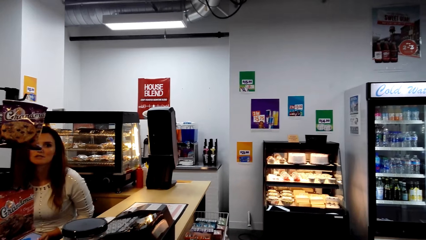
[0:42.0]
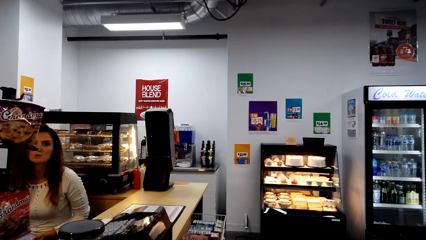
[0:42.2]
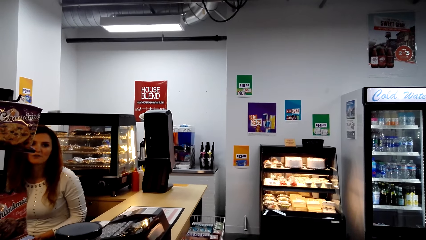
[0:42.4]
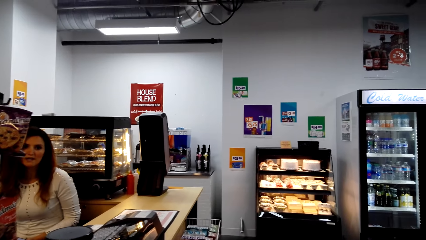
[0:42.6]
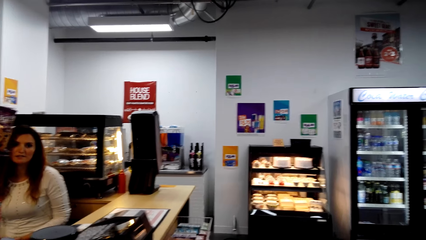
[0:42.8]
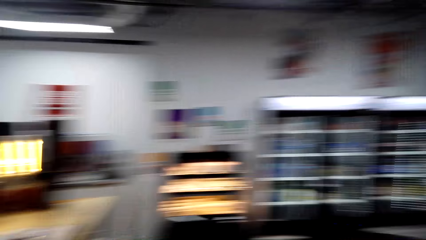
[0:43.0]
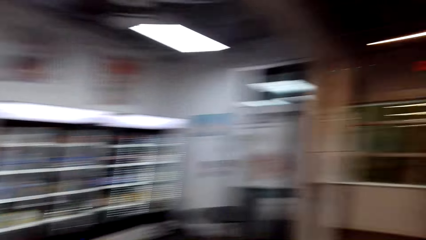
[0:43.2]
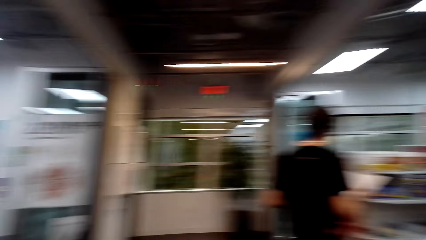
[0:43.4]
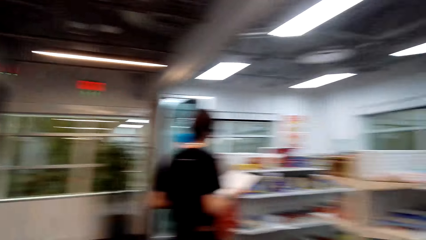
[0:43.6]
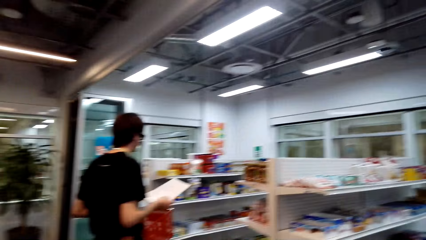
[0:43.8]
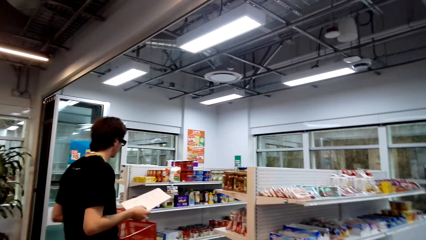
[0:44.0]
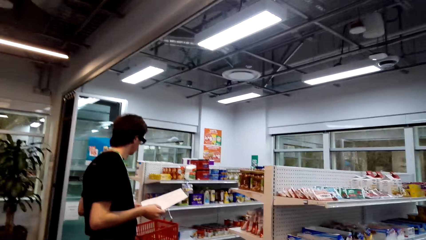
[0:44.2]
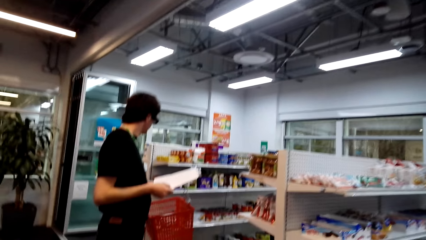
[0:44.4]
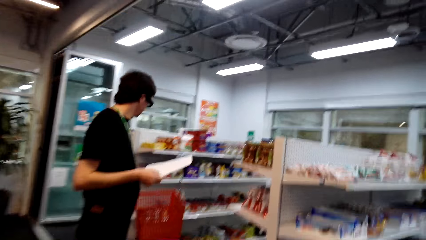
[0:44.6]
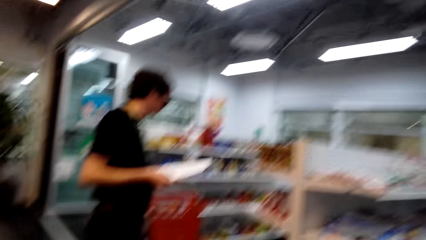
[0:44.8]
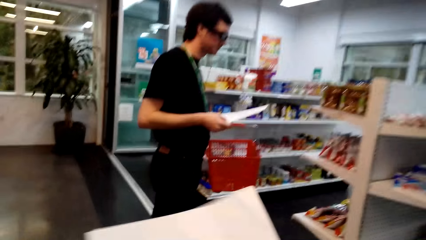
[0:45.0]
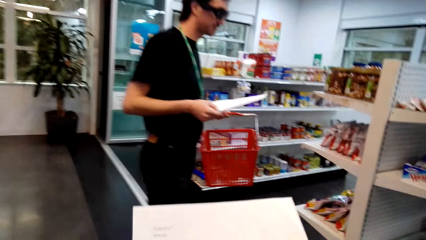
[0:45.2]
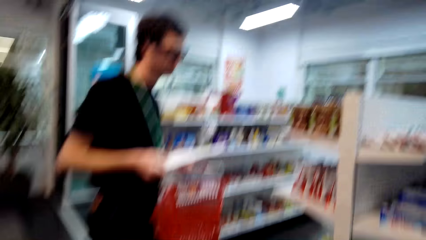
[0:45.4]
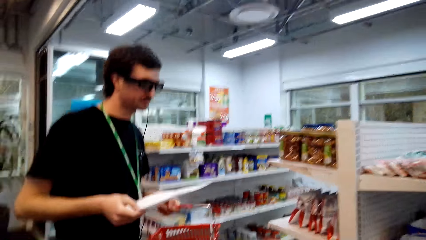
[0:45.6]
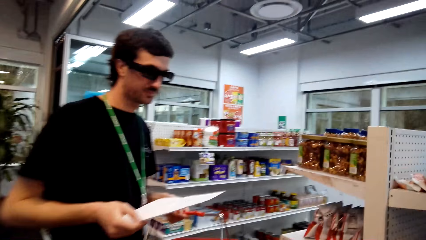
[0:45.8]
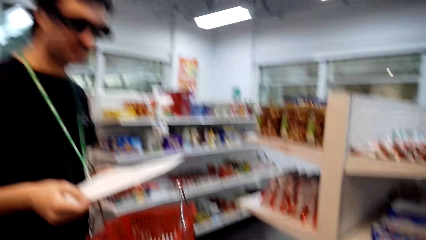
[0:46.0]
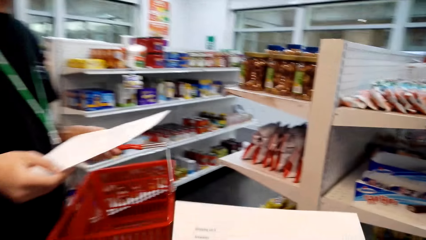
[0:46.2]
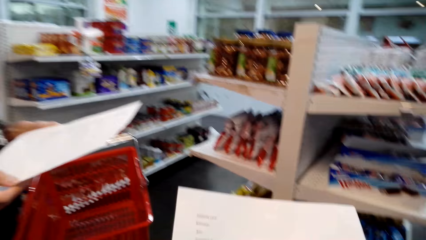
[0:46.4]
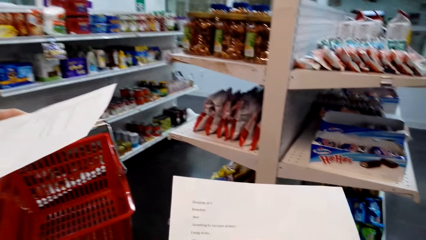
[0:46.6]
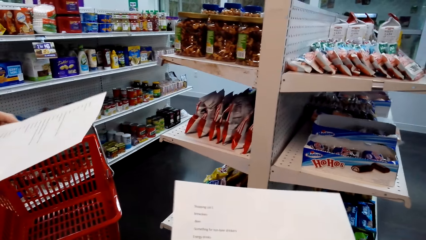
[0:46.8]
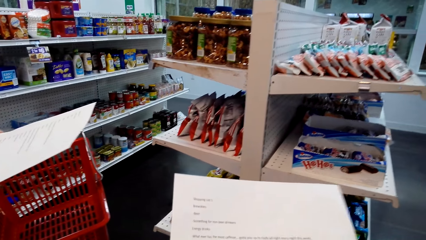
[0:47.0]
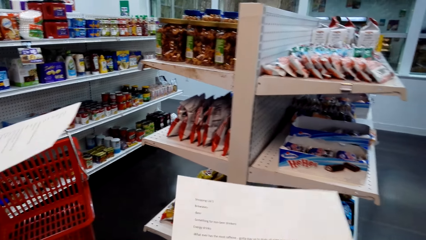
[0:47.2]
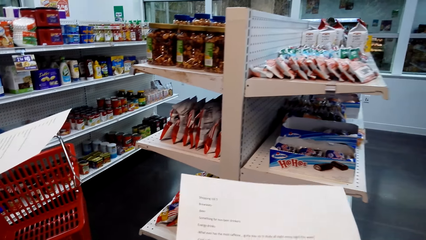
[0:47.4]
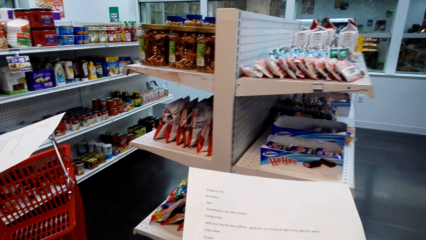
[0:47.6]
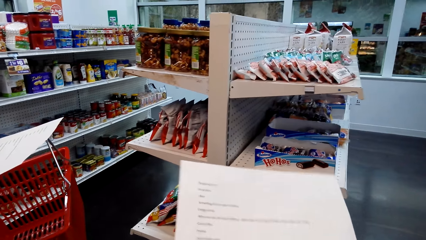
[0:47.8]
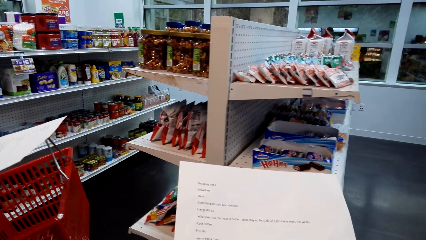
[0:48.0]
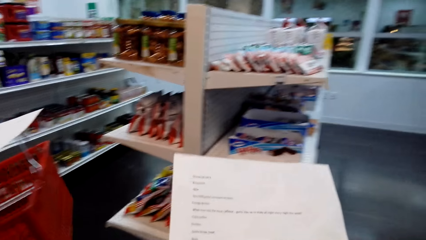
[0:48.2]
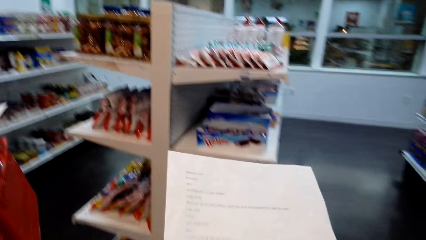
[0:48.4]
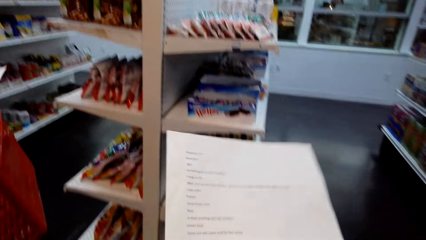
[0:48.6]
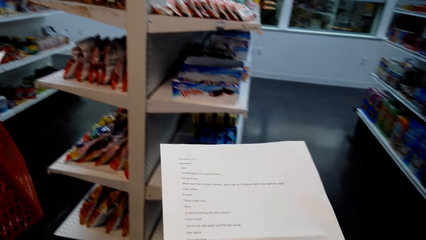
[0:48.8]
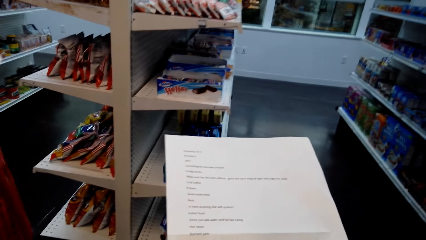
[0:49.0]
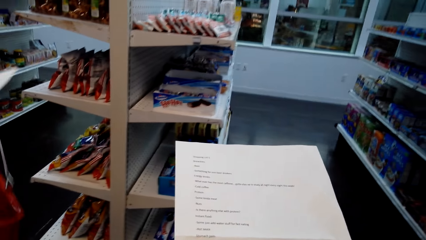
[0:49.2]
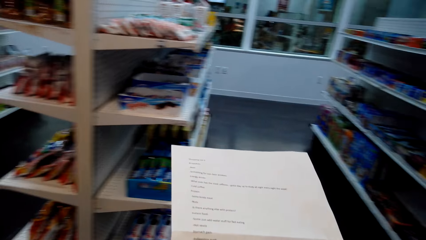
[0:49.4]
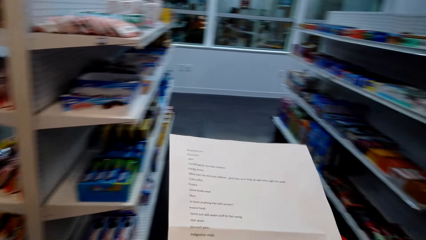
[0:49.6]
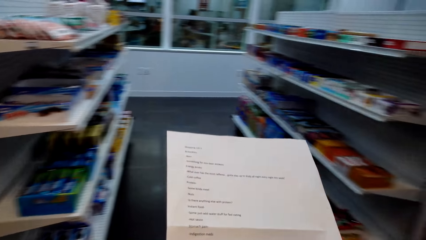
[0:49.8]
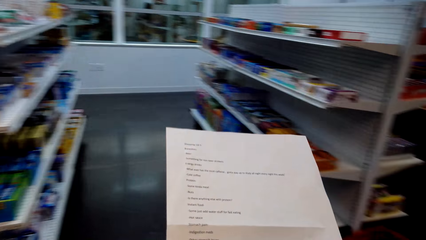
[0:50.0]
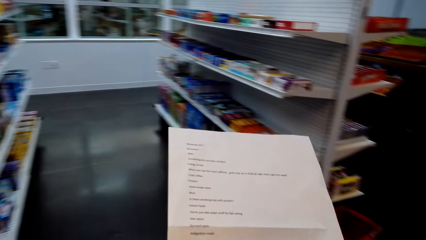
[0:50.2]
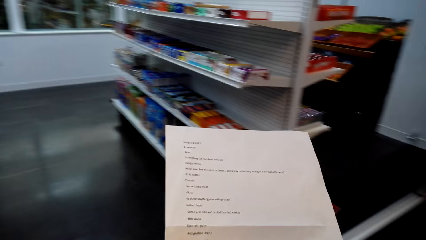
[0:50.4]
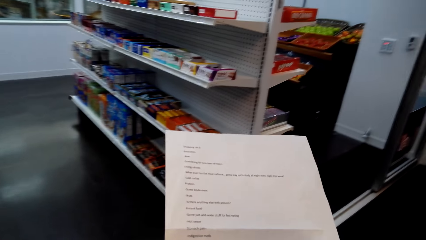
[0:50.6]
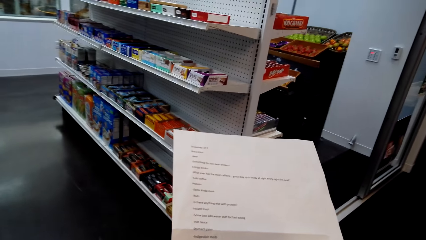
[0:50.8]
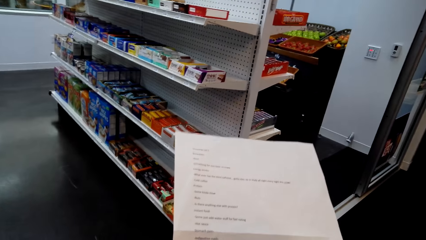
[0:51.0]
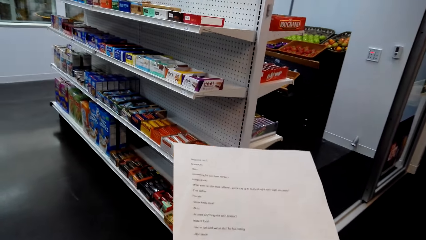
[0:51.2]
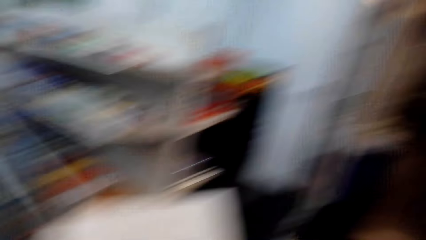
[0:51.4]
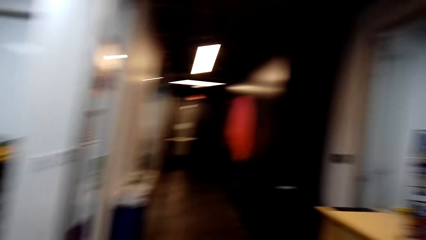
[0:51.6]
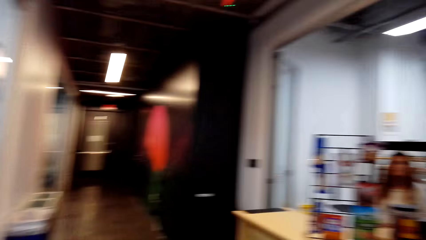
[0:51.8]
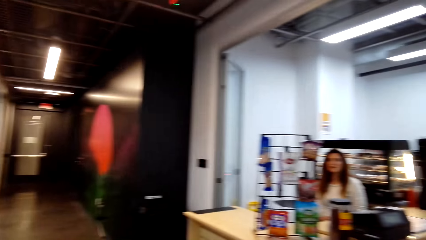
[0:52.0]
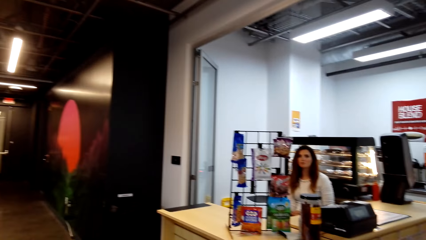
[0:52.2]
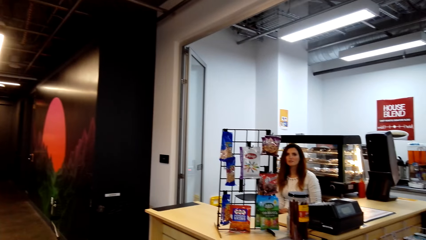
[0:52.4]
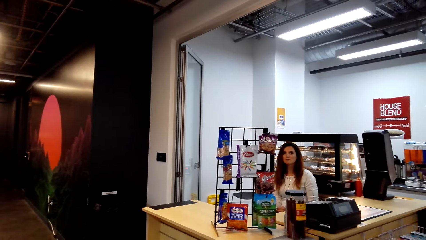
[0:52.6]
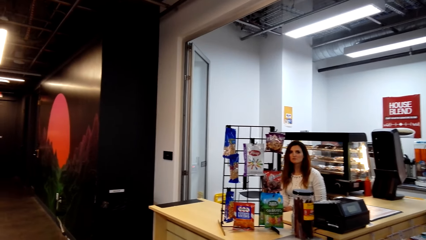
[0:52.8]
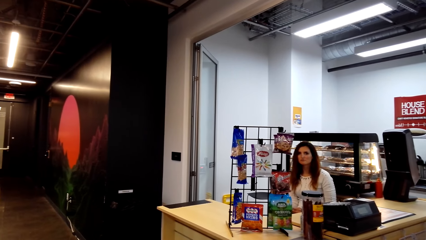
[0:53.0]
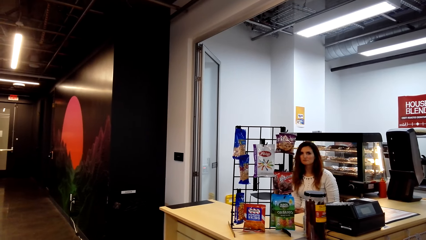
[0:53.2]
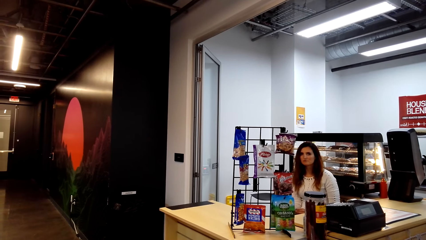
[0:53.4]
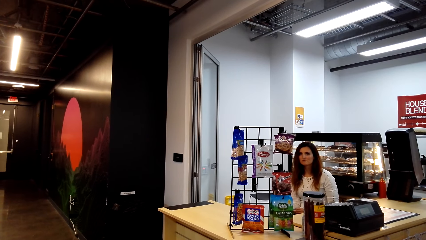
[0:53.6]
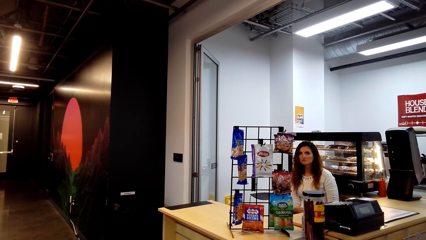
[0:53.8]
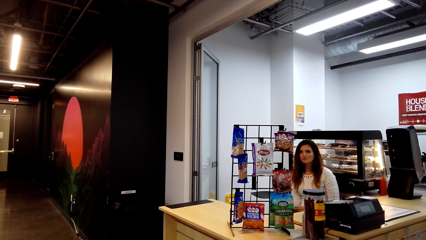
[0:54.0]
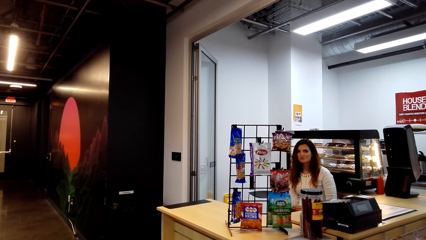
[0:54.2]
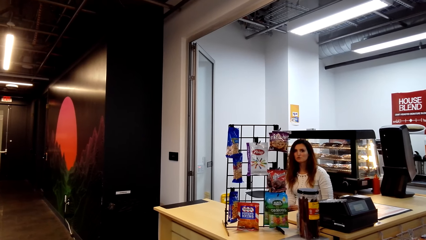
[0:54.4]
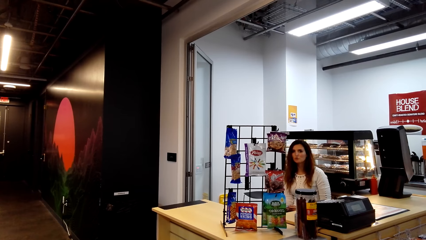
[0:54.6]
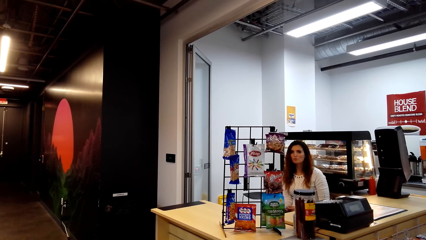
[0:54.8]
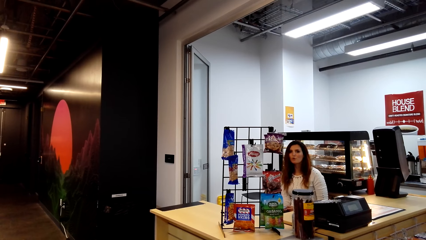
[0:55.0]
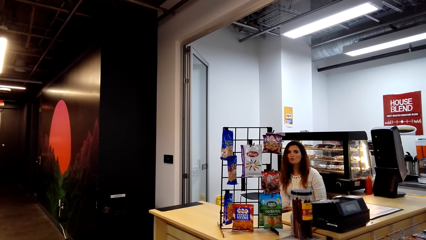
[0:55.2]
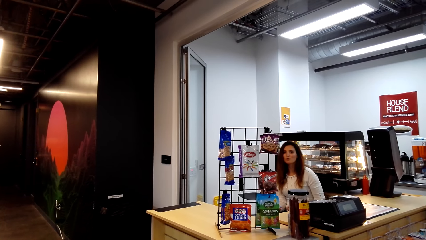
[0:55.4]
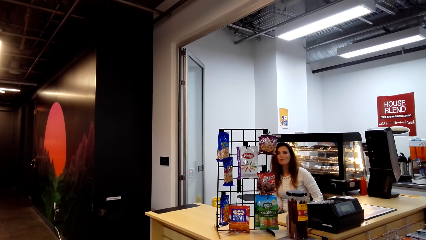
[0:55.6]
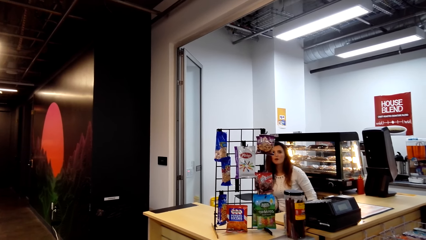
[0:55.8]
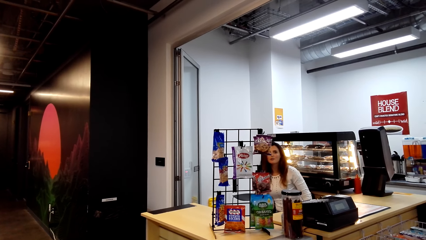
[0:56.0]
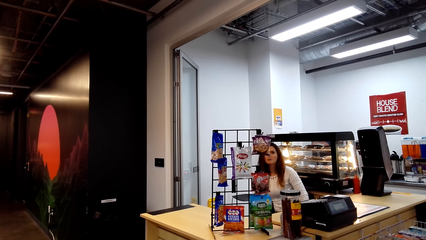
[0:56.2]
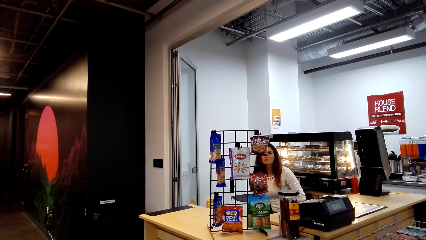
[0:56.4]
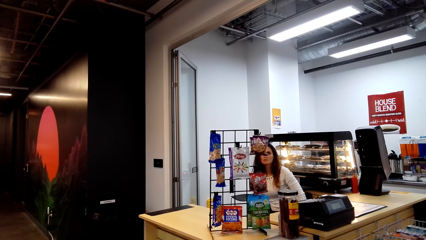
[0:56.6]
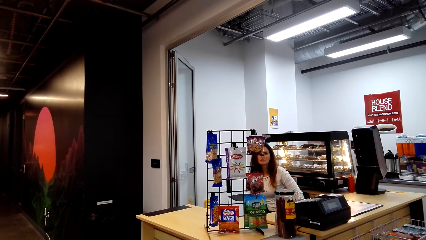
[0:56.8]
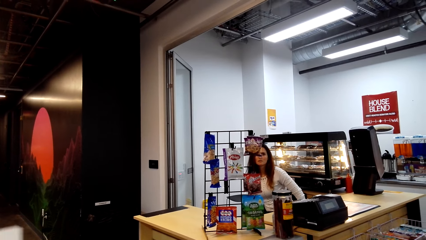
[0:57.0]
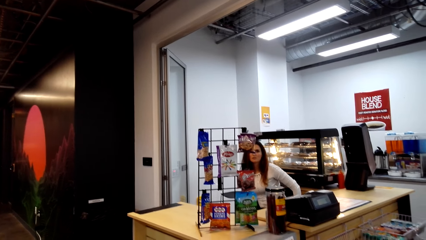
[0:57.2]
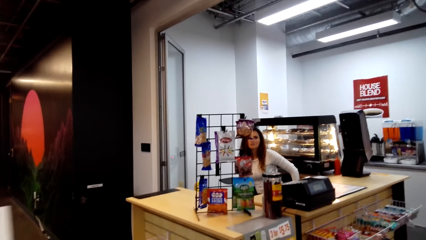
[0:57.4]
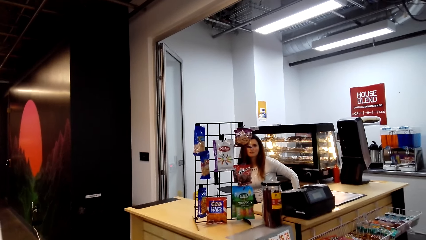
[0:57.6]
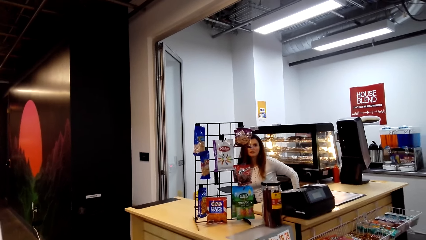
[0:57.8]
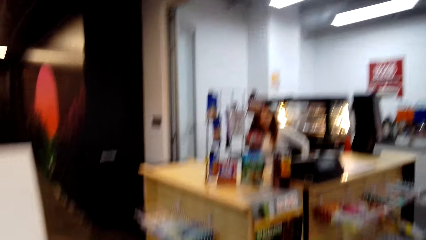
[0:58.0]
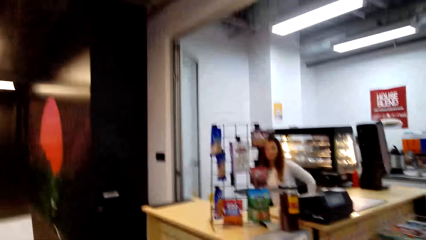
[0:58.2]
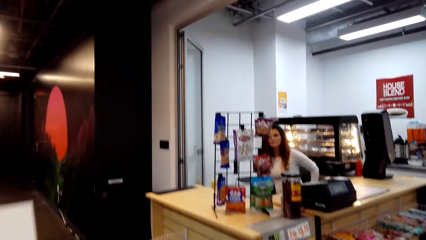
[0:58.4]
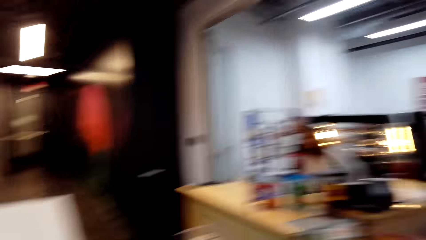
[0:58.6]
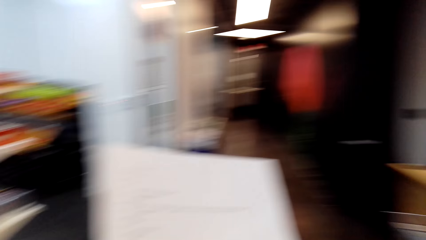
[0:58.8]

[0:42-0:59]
The camera wearer talks to a man. They look around a supermarket. They walk around the supermarket. They interact with the man. They read the shopping list. They walk around the supermarket. They look around the supermarket. They stare at the man. A lady interacts with the camera wearer.
